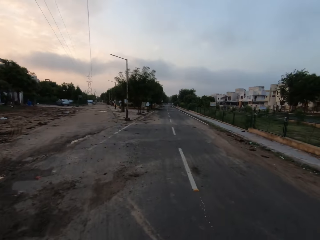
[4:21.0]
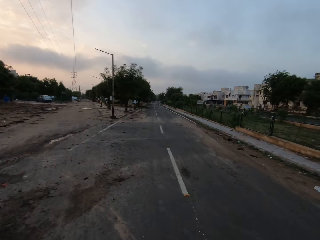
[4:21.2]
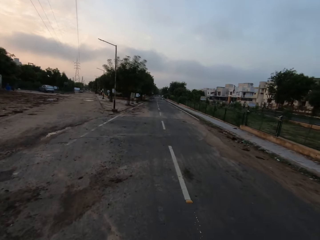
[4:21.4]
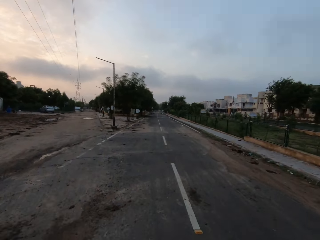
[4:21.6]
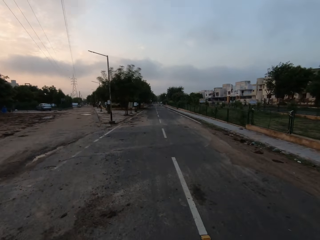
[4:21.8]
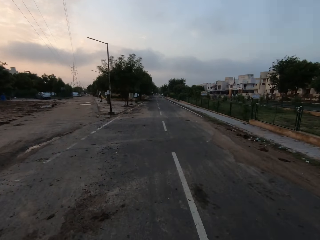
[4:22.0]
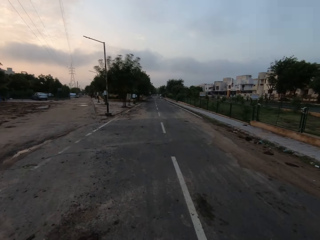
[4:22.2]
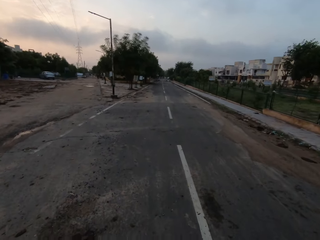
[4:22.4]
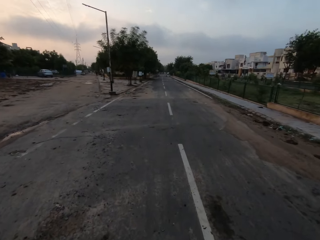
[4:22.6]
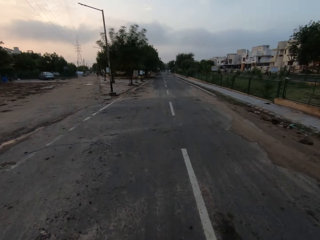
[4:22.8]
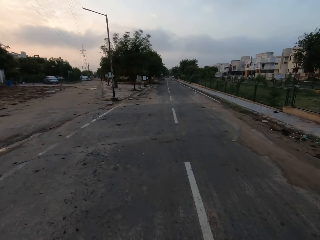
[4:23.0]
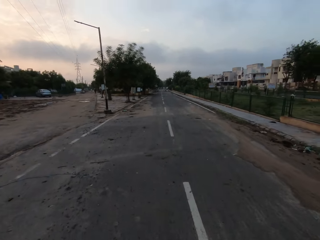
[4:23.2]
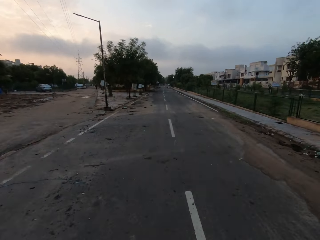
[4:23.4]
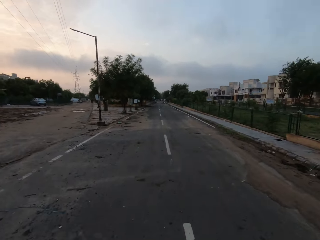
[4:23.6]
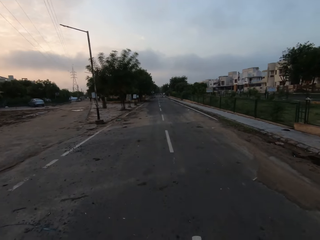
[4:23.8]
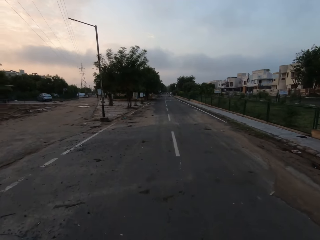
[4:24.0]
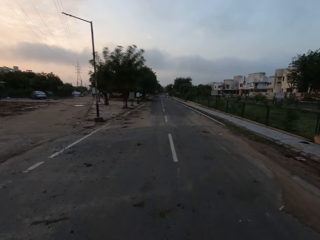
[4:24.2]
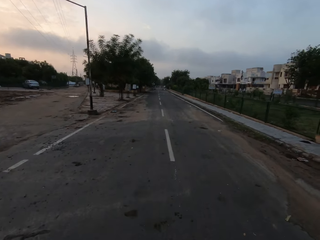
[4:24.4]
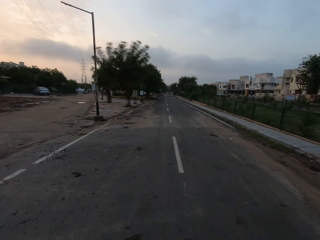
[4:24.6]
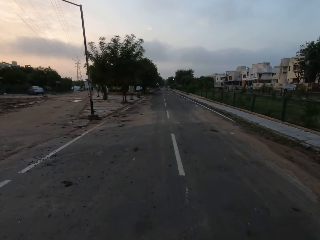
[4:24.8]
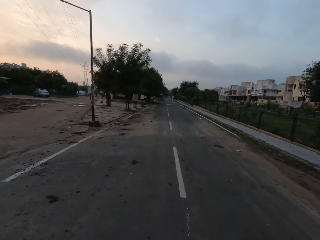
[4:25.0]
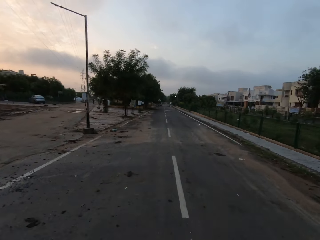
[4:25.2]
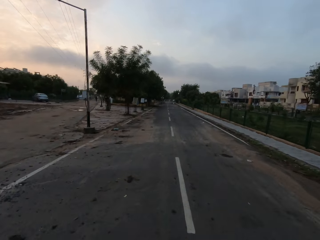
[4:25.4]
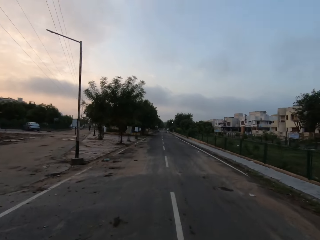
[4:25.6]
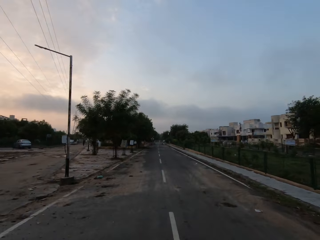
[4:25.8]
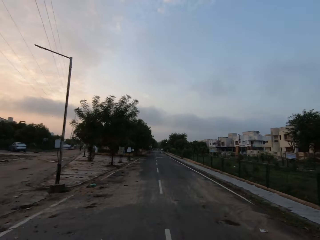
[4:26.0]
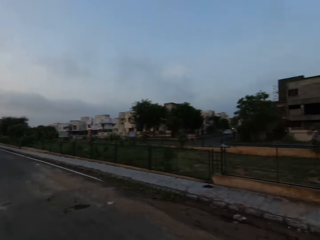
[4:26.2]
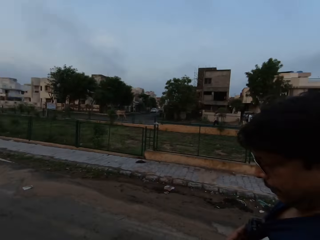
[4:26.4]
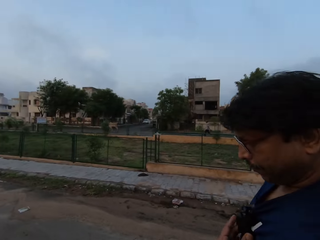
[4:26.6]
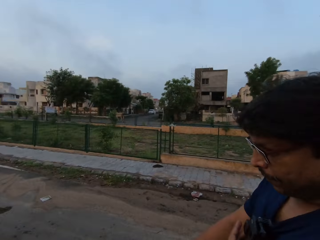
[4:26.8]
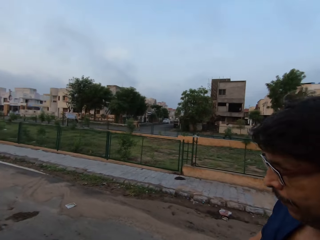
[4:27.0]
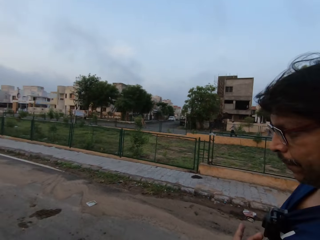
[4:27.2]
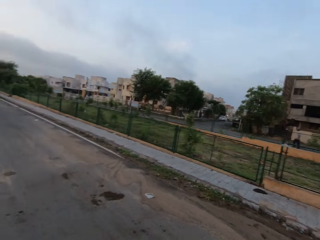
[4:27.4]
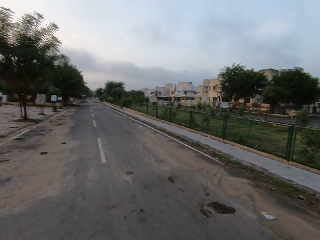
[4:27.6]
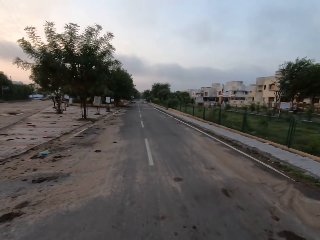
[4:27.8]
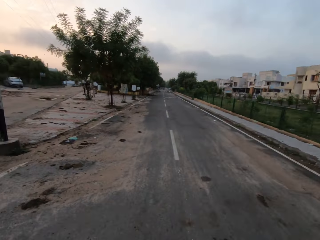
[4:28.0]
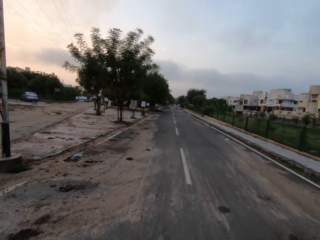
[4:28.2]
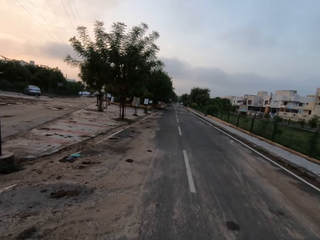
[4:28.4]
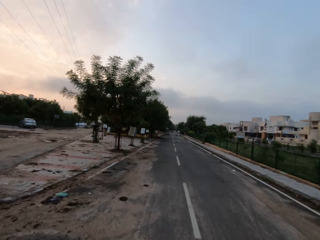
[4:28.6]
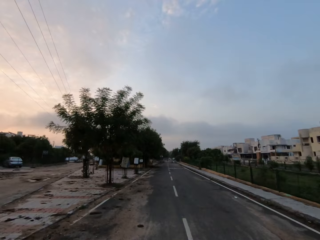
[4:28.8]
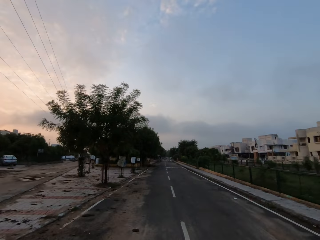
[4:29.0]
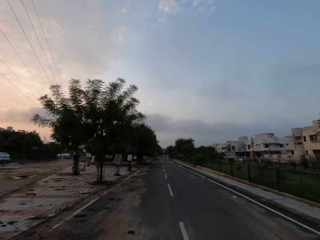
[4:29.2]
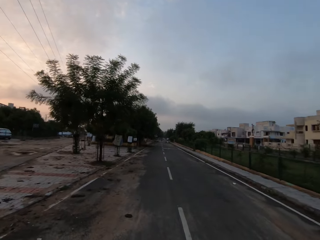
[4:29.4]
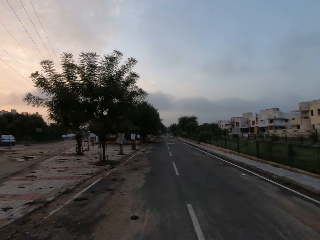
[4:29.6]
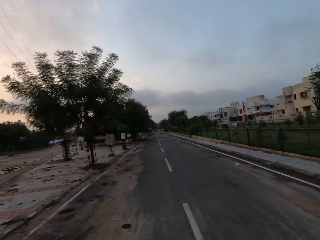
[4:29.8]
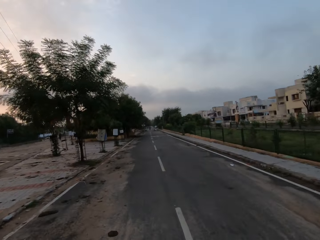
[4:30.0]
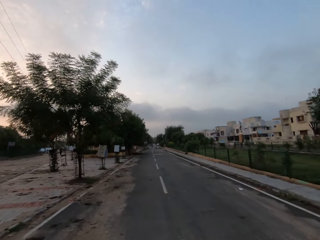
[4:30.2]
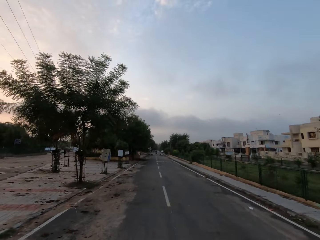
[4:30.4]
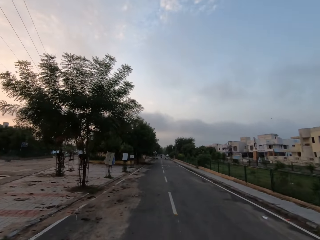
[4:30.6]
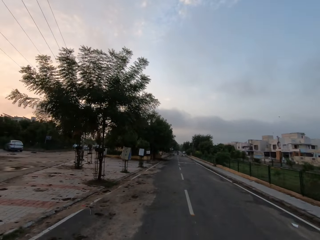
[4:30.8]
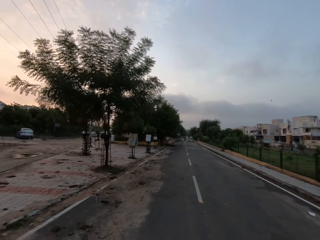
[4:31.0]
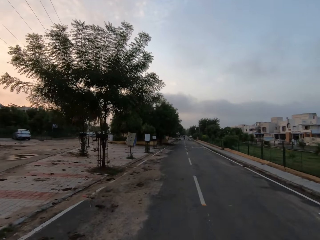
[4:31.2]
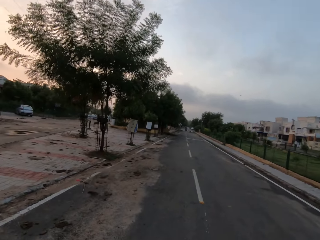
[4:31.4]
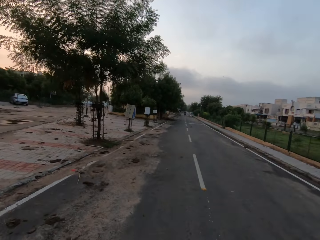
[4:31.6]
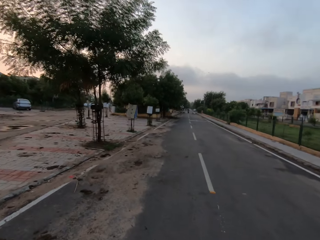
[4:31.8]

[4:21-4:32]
The camera wearer looks at a person. The person and the camera wearer walk down a road.

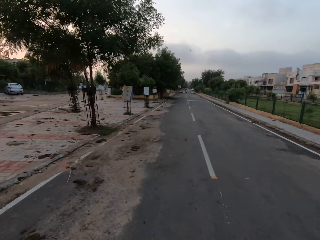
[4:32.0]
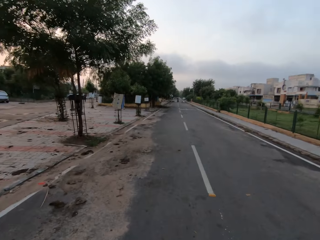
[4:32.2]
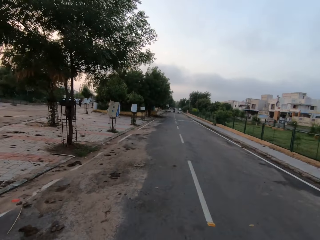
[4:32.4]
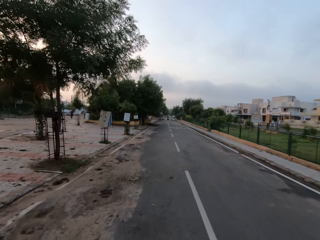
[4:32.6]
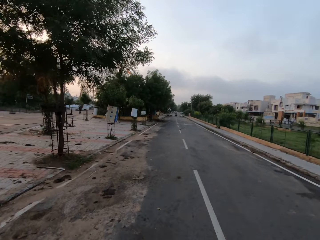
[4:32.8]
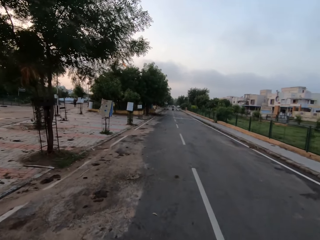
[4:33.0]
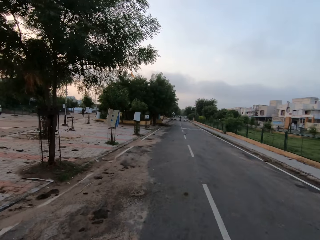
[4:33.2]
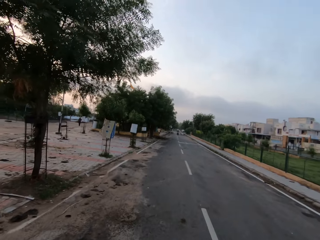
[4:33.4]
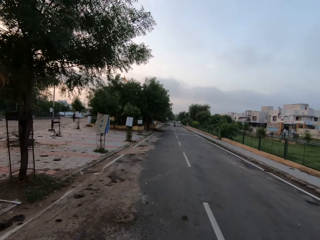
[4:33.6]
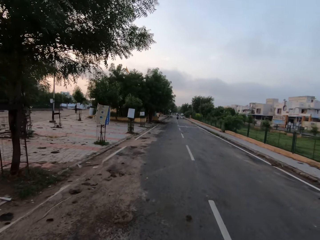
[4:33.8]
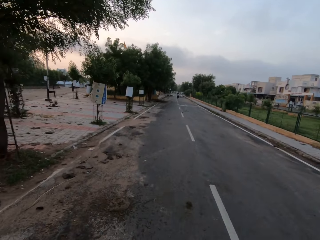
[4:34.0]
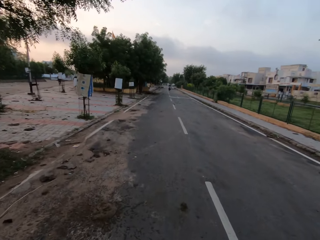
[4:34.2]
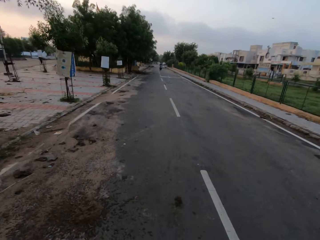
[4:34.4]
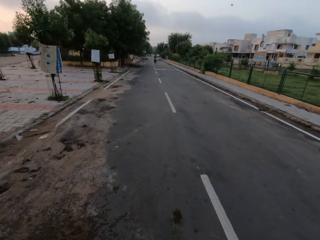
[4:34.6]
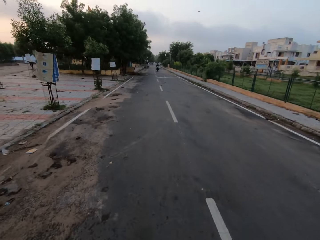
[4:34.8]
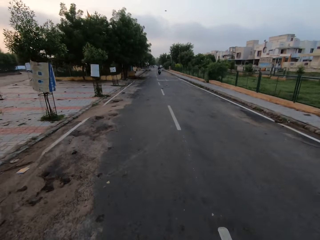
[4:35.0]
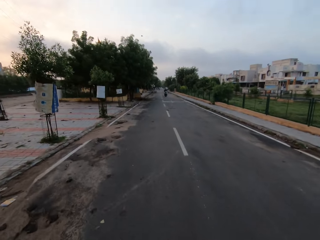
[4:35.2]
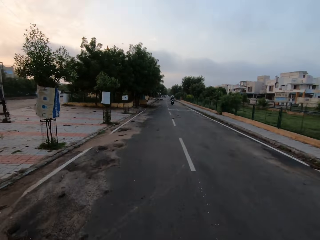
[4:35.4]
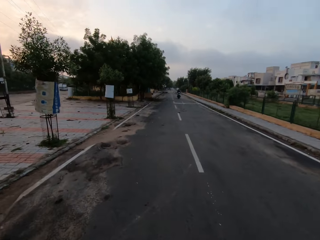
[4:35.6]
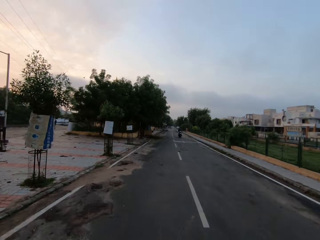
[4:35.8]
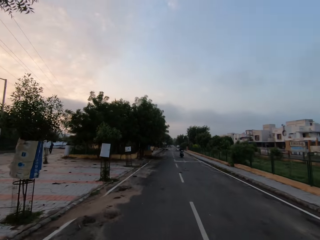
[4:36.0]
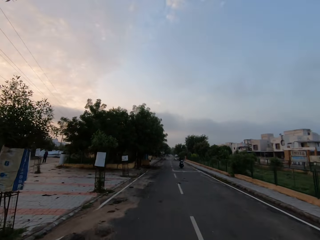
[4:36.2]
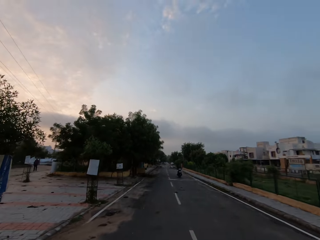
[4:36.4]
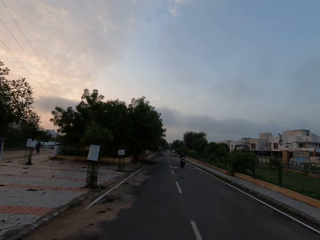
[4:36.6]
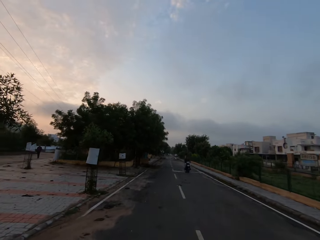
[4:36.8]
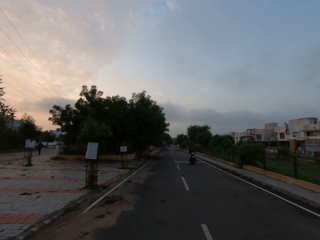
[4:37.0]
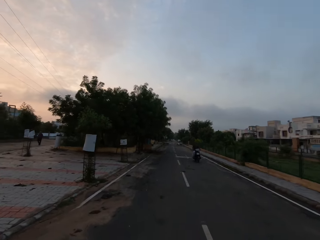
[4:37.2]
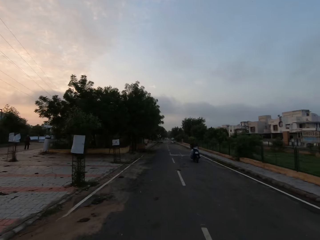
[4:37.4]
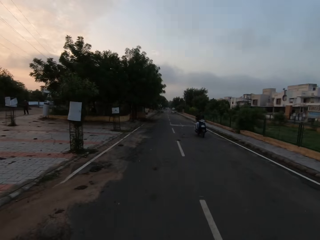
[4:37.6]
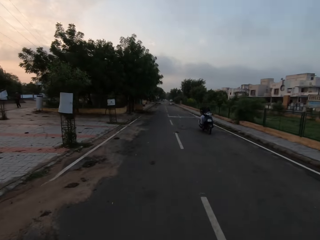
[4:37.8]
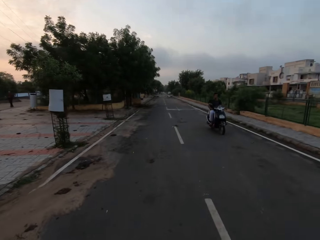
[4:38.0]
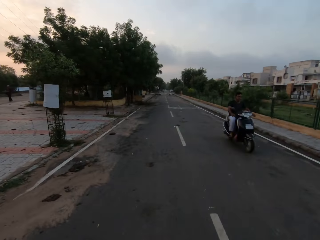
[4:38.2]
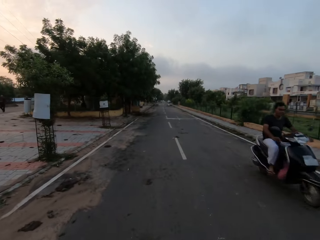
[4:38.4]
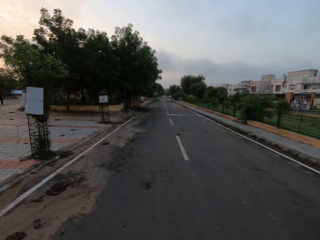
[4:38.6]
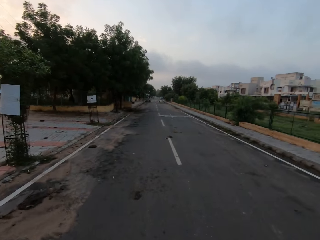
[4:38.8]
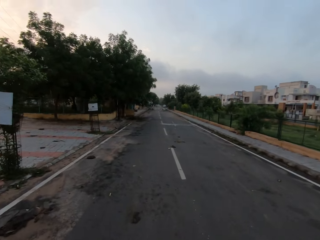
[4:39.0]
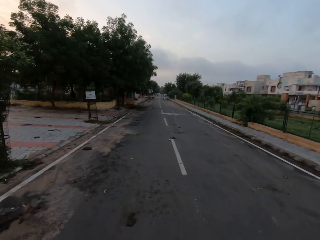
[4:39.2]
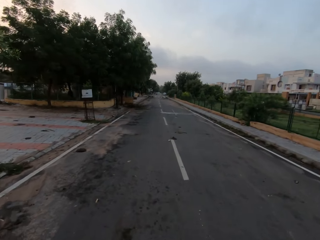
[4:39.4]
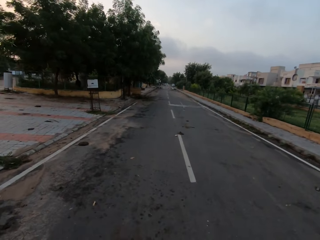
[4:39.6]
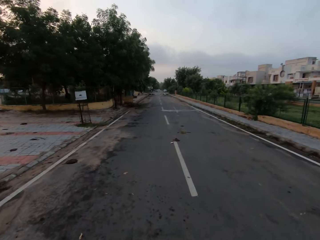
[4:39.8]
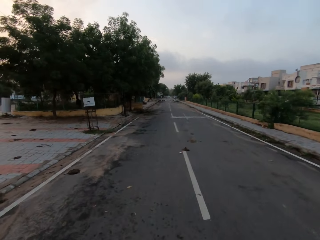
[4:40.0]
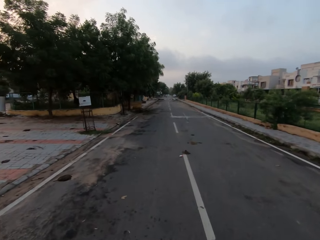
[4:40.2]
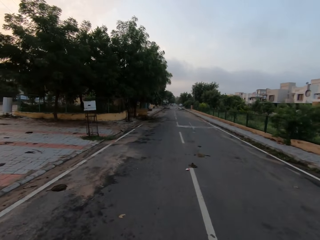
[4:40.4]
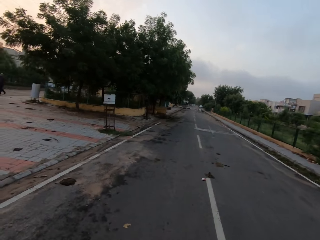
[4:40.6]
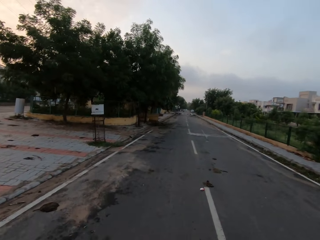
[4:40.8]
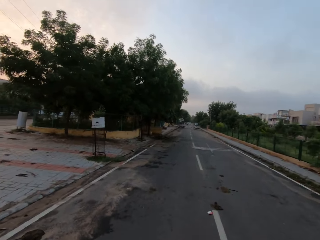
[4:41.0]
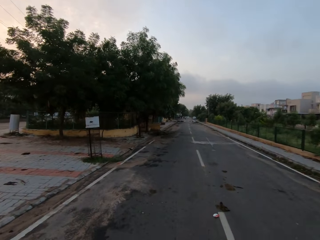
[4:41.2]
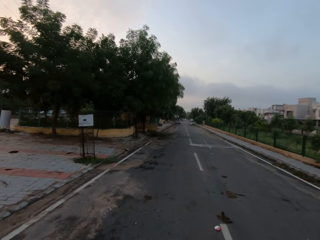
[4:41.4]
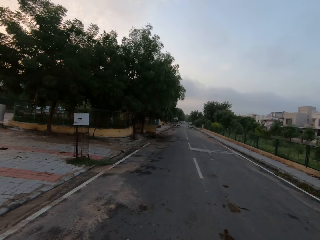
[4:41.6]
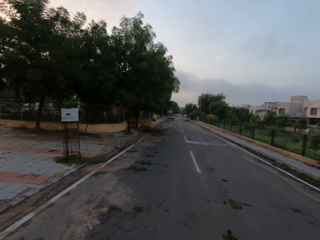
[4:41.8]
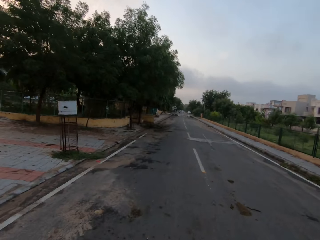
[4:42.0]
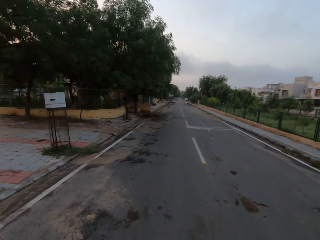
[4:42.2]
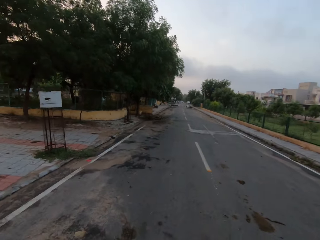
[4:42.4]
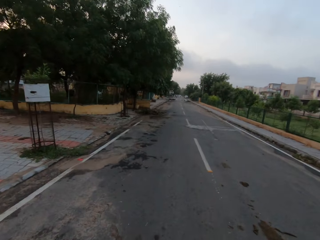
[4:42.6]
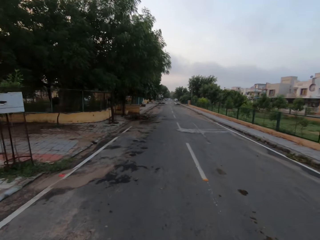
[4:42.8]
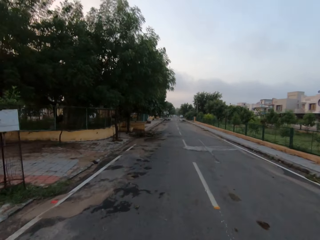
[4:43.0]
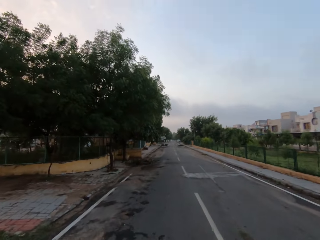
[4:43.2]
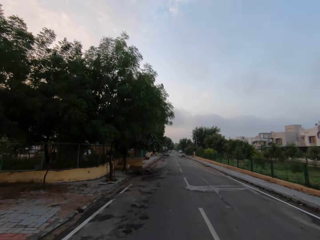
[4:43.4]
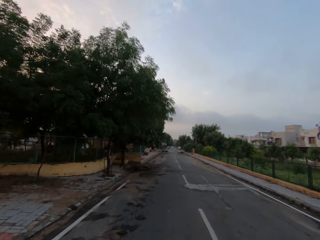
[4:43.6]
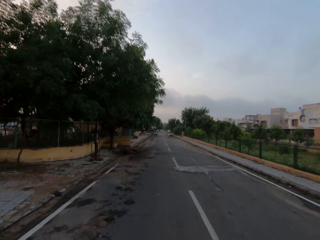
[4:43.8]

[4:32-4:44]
A motorcycle rides past the camera wearer.
